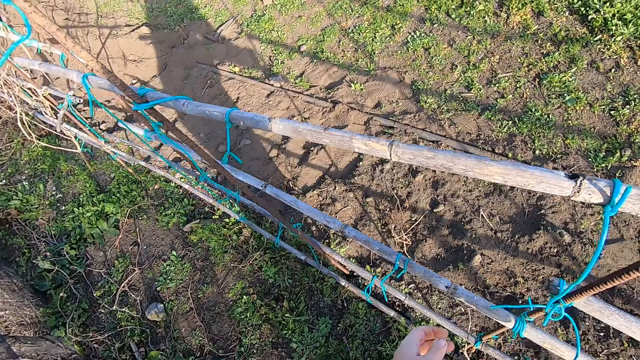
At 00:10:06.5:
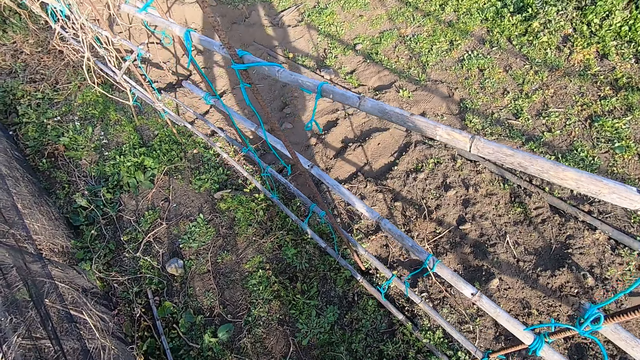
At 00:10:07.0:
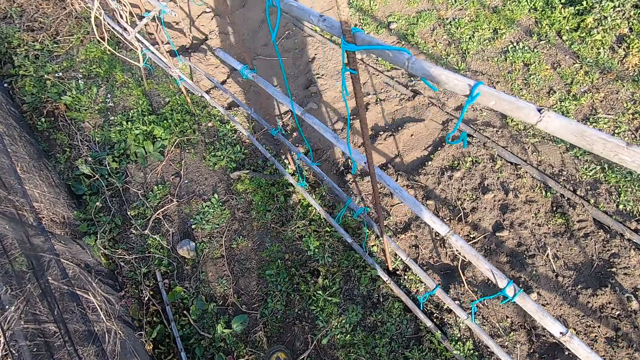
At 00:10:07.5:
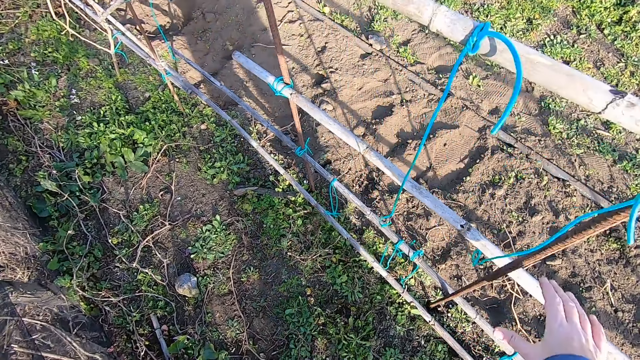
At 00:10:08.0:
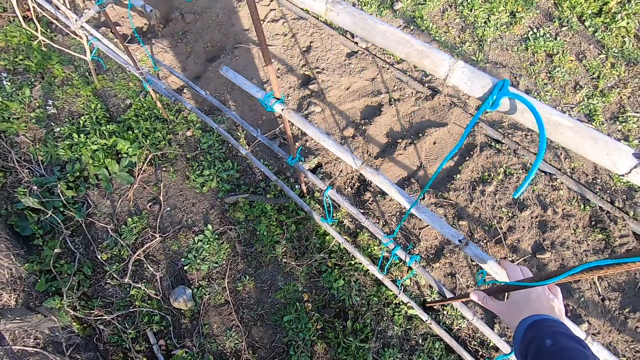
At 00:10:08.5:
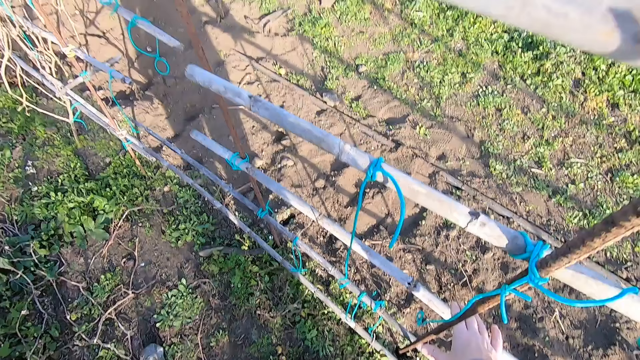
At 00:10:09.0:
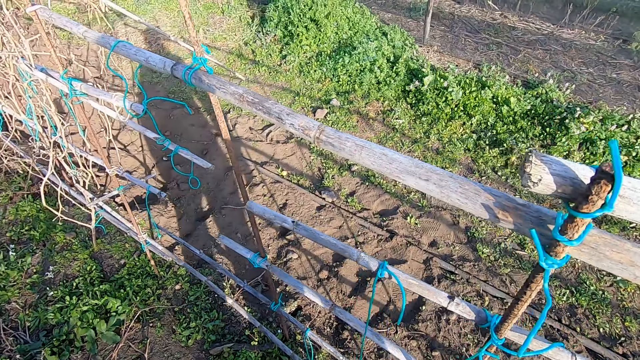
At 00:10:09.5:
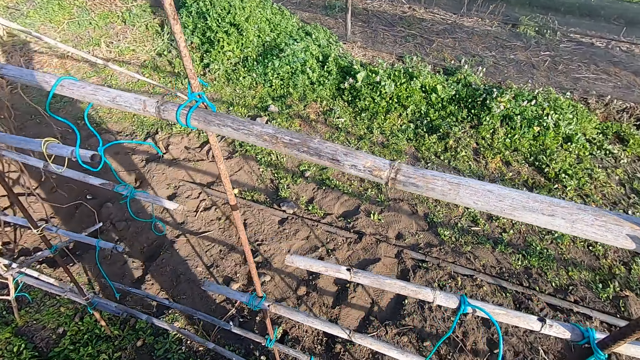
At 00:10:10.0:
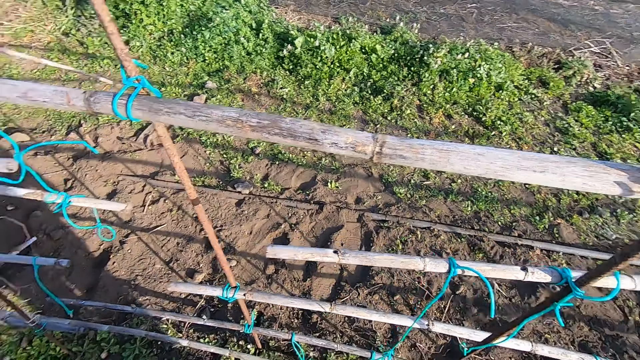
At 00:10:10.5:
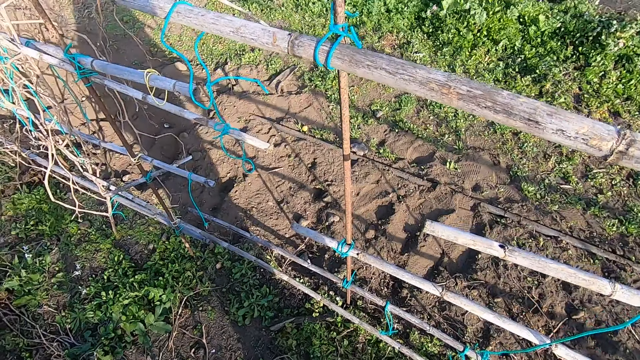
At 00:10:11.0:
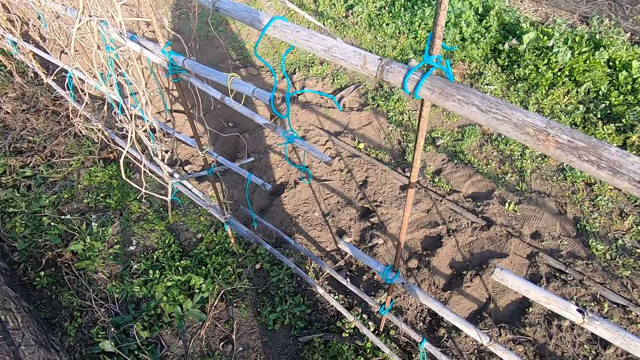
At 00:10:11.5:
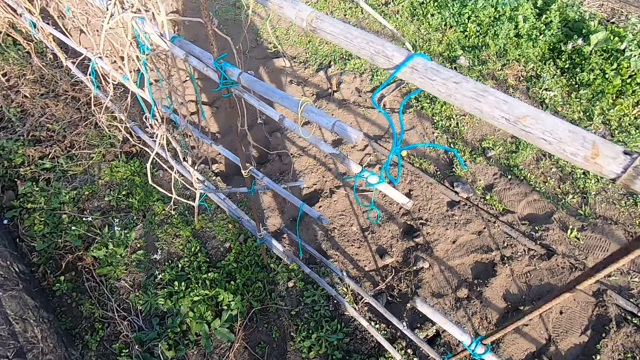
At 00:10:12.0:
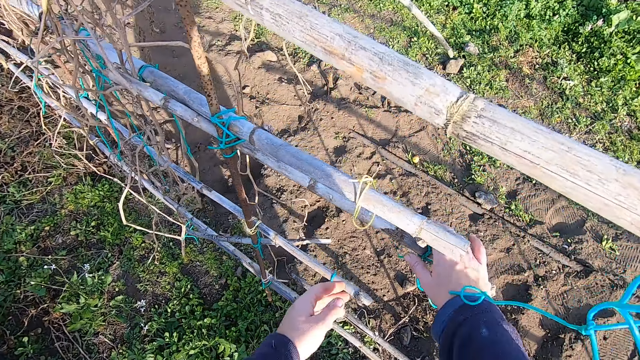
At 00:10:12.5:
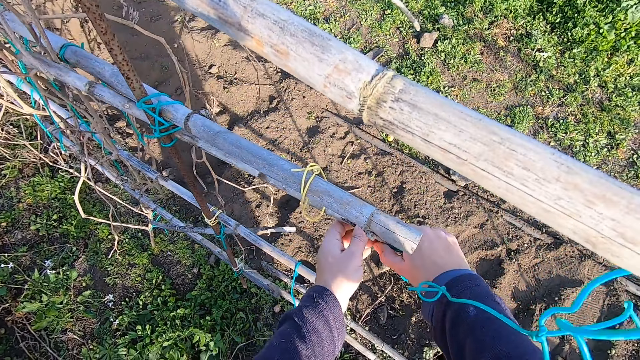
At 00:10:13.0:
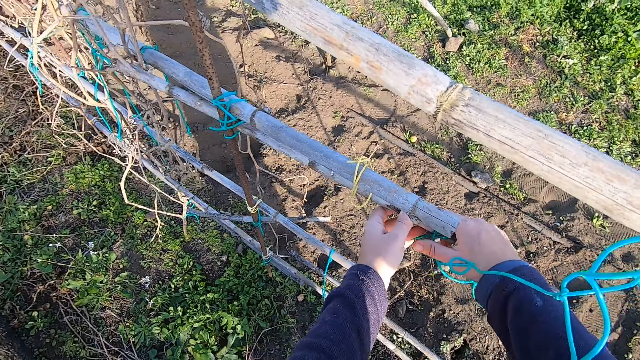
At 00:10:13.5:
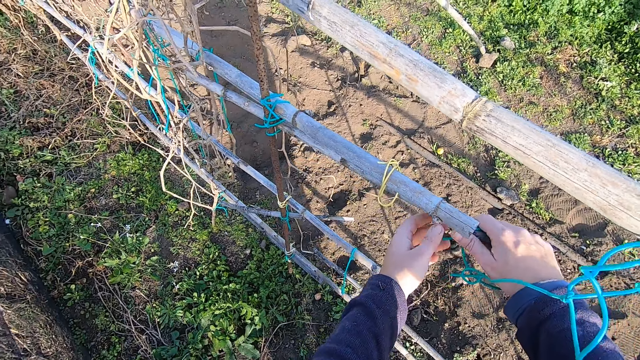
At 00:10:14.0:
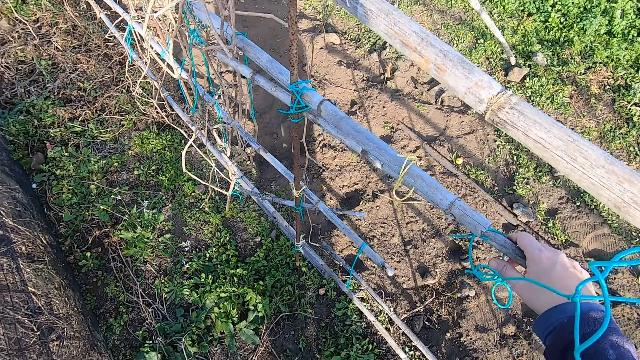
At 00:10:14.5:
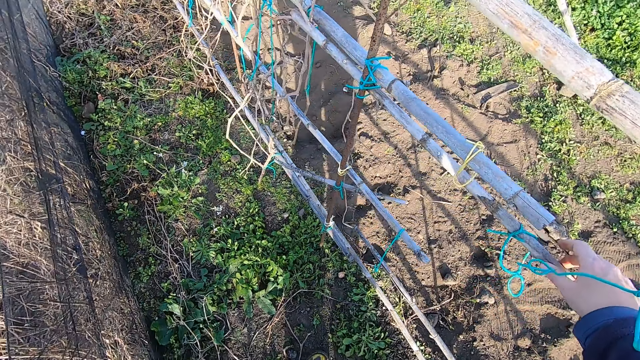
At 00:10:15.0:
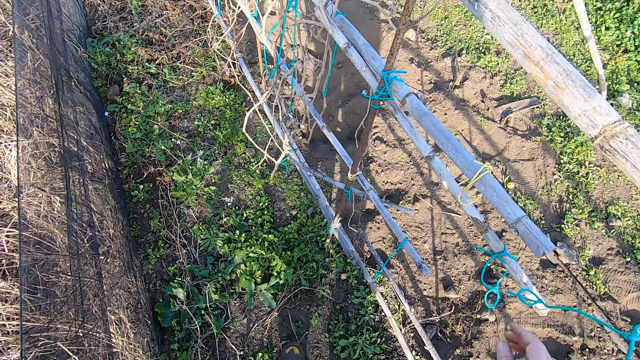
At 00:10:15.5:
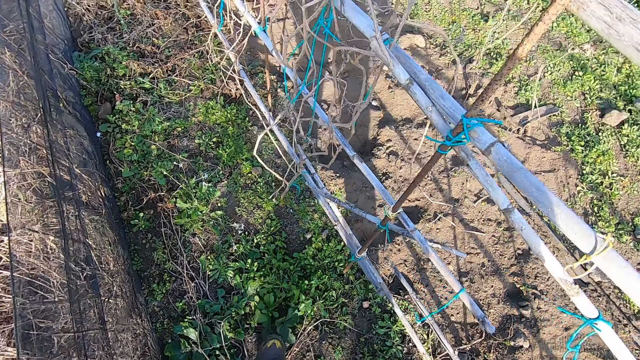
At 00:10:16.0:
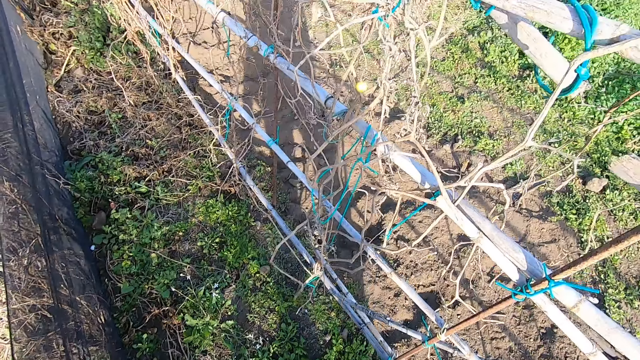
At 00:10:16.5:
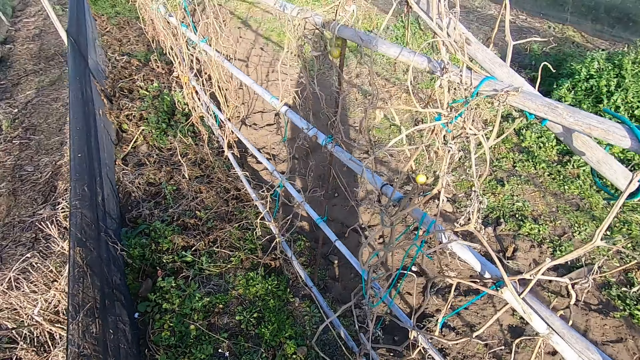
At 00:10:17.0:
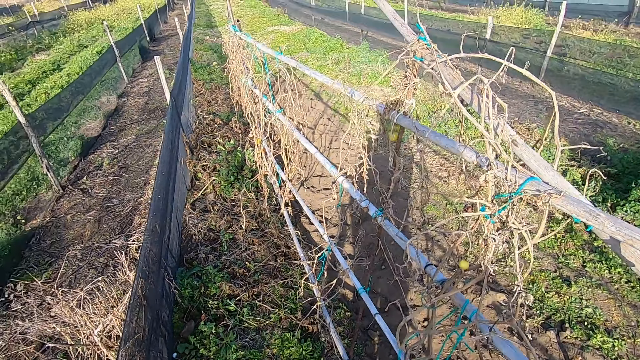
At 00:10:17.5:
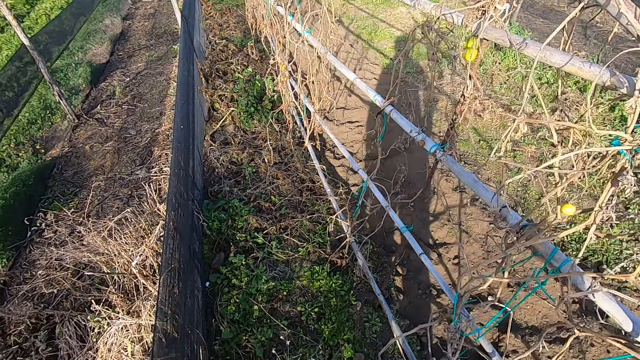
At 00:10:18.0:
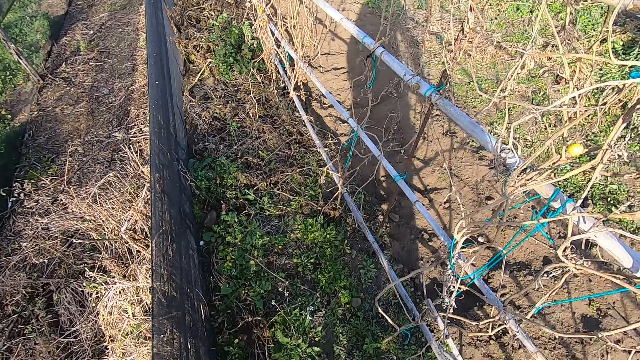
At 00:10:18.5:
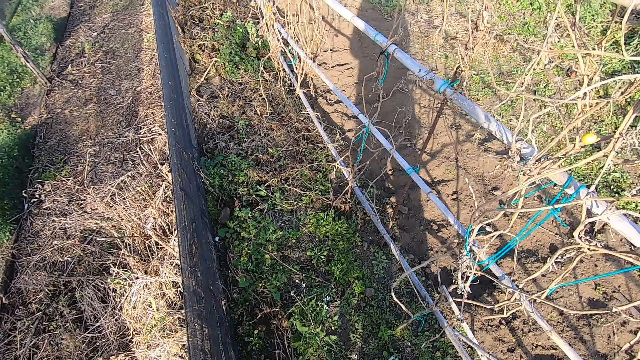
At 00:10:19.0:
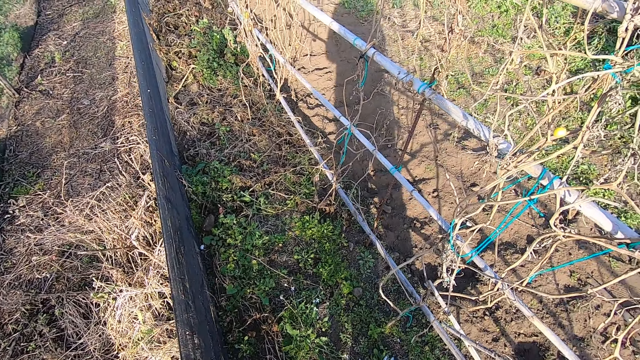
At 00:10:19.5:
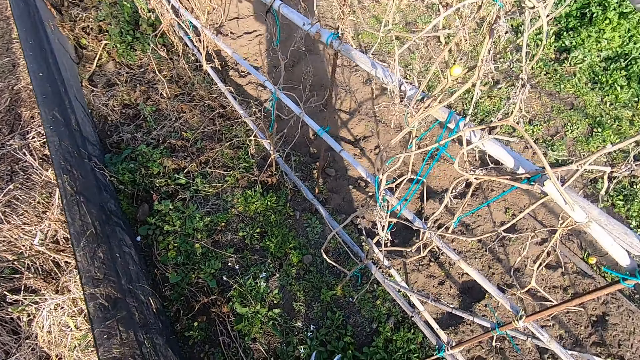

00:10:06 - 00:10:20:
The camera wearer stops tying the plastic cable. They take a step forward and move around. They hold a tomato trellis, touch a wood fence with the right hand, and look around. They hold the tomato trellis. They move around and look around.

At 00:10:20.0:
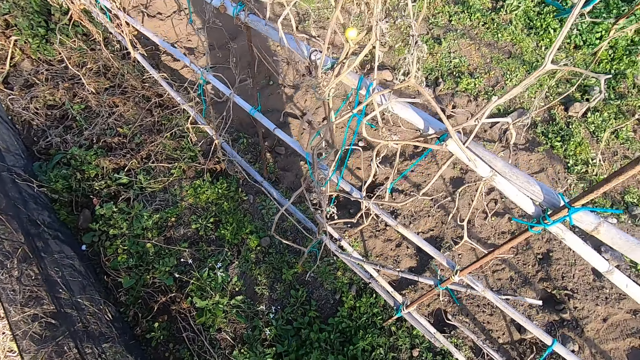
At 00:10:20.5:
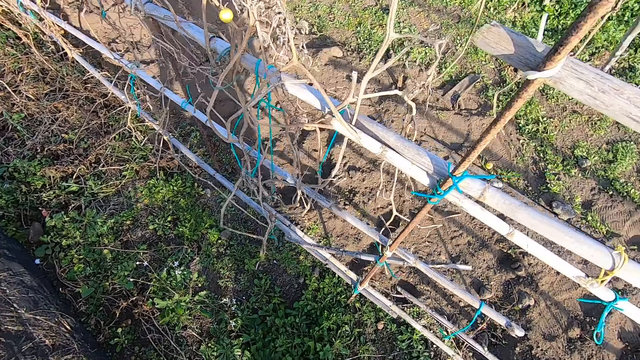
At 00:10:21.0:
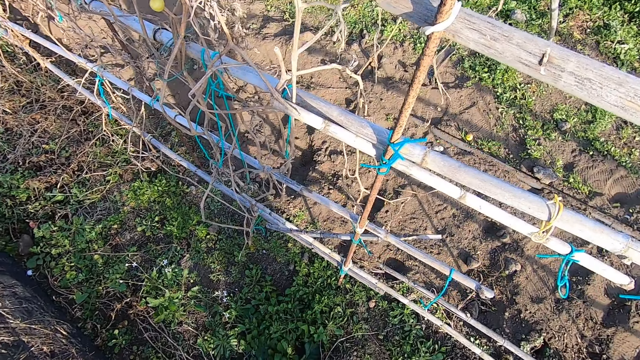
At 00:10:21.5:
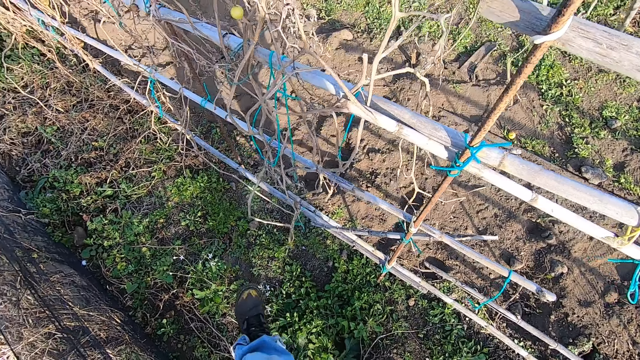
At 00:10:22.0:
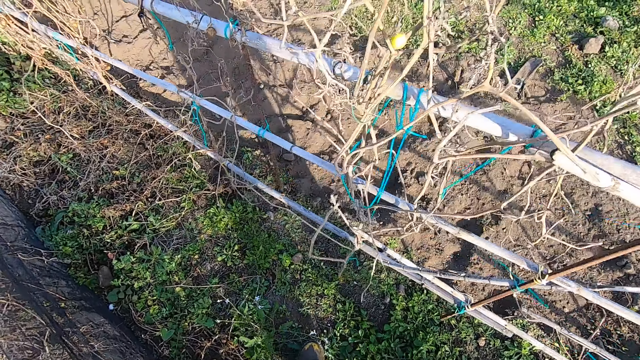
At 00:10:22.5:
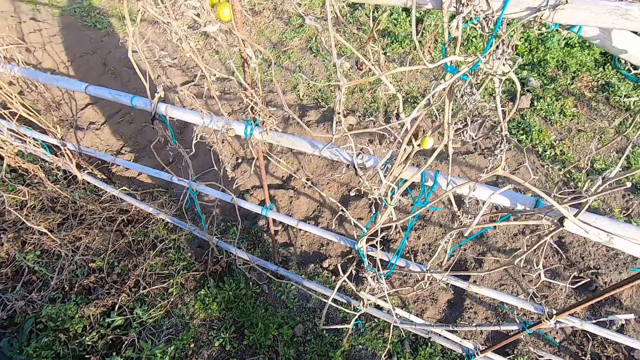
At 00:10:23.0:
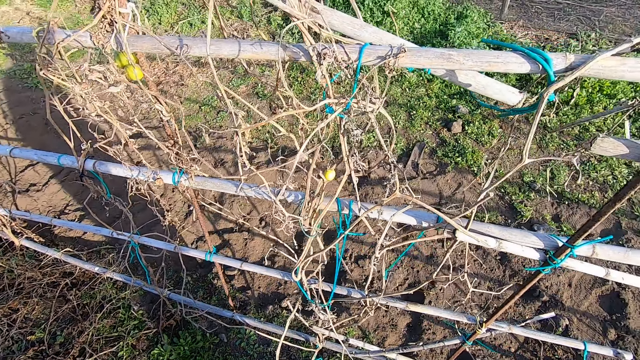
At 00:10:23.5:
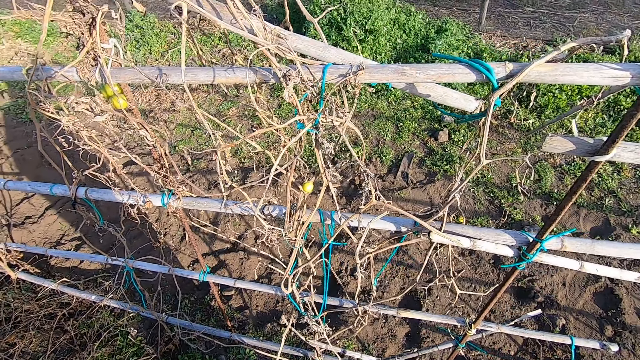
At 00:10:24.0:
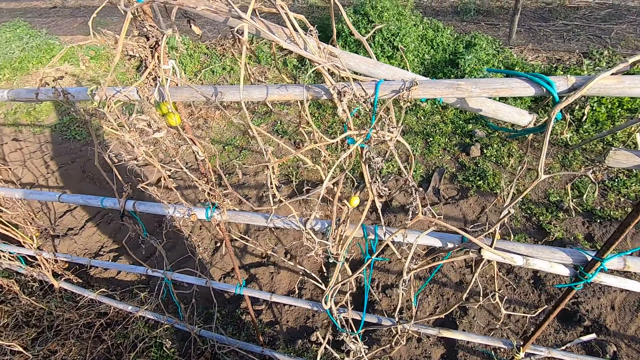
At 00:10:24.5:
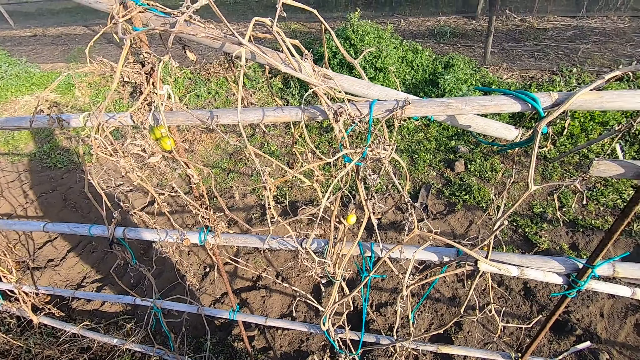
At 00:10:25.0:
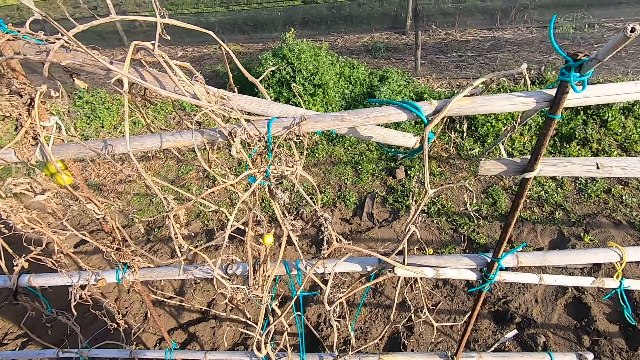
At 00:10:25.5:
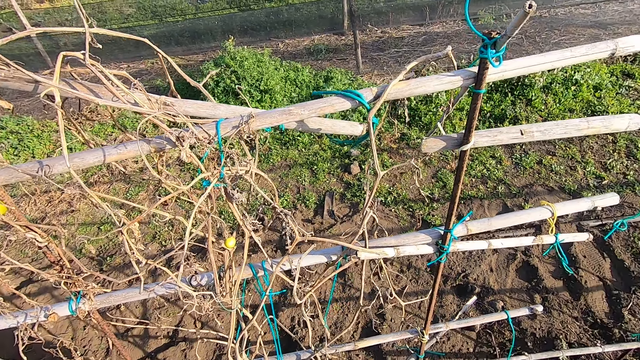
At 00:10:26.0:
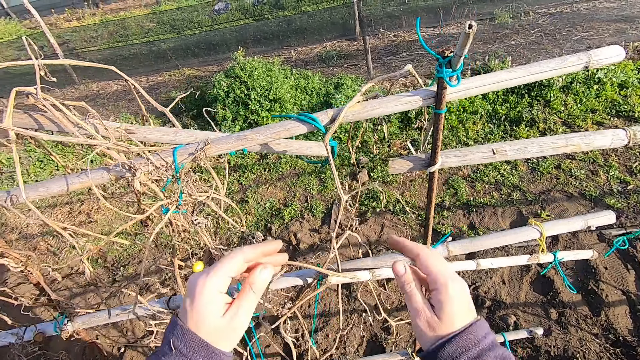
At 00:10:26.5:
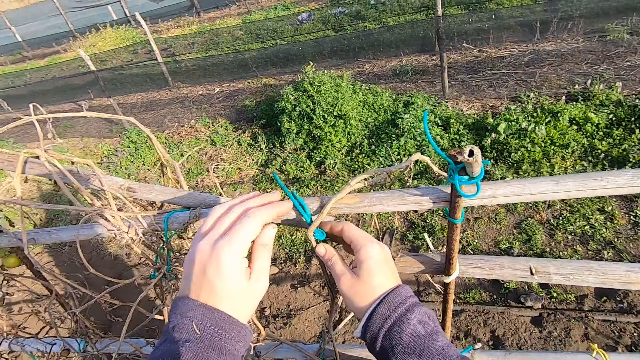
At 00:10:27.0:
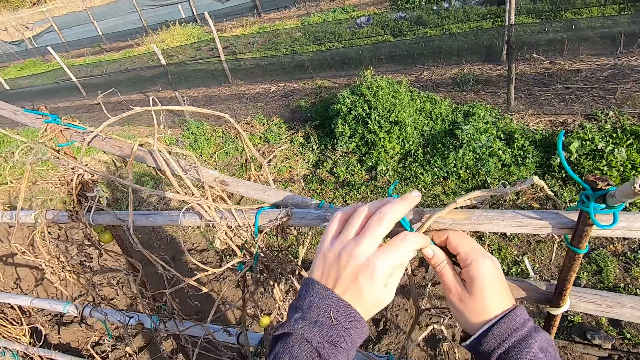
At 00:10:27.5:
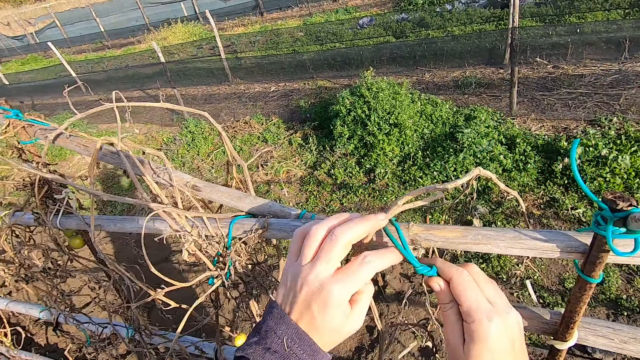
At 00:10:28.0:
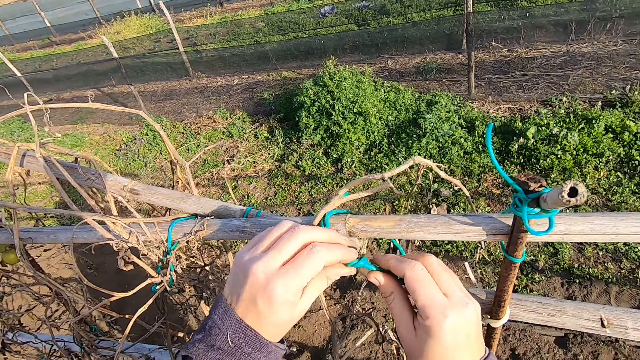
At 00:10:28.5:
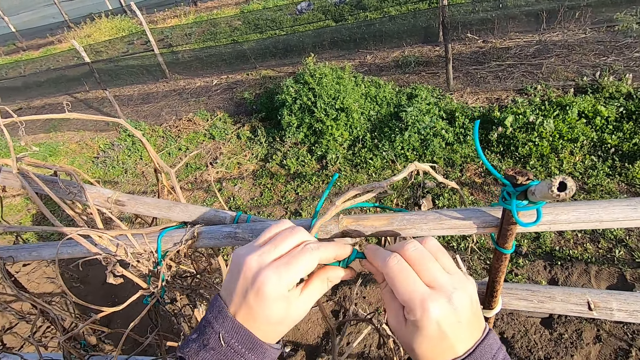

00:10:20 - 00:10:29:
The camera wearer moves around. They loosen the rope with both hands.
